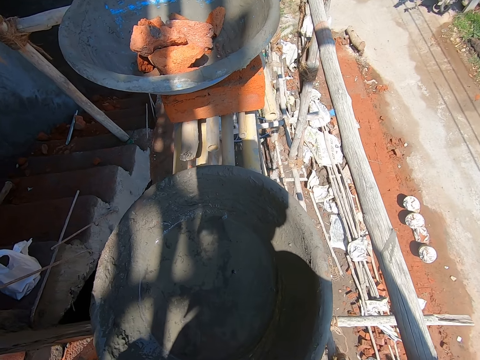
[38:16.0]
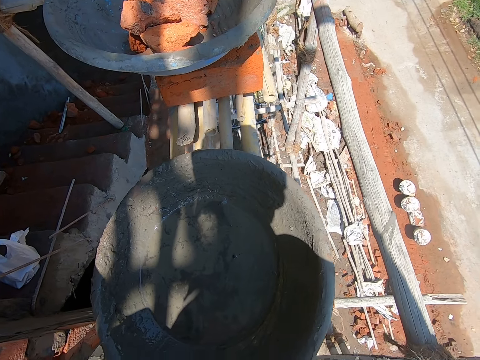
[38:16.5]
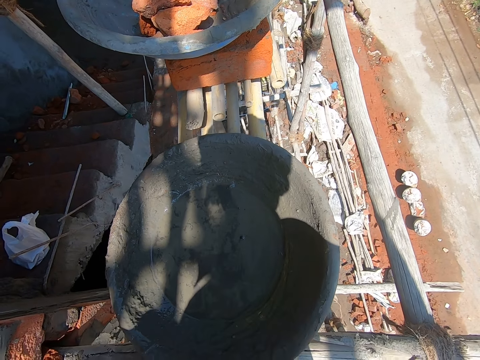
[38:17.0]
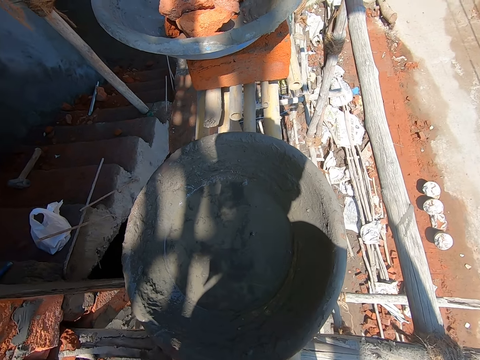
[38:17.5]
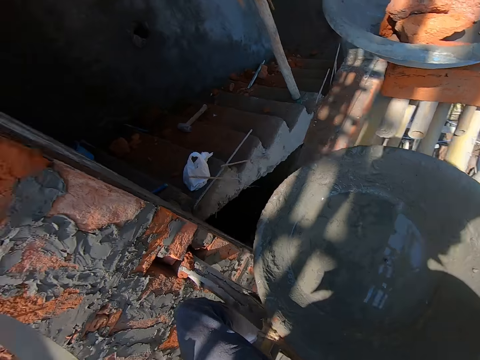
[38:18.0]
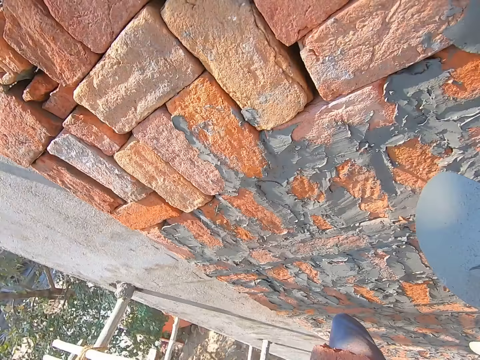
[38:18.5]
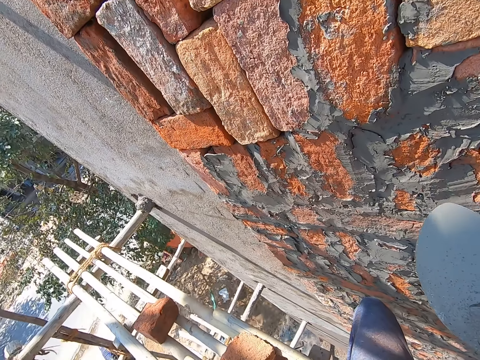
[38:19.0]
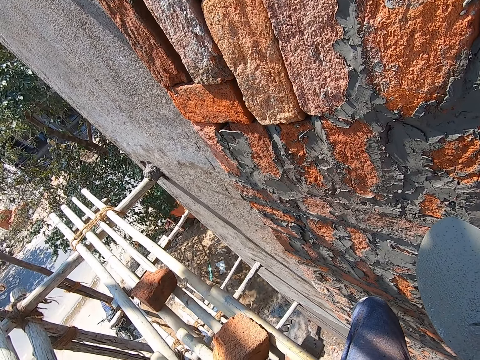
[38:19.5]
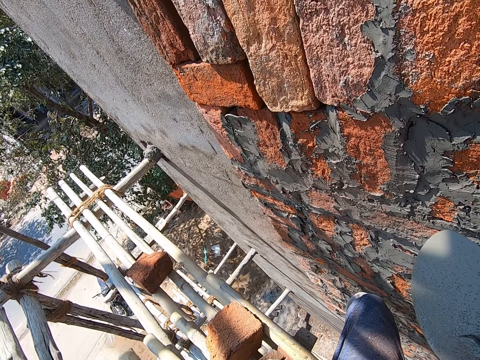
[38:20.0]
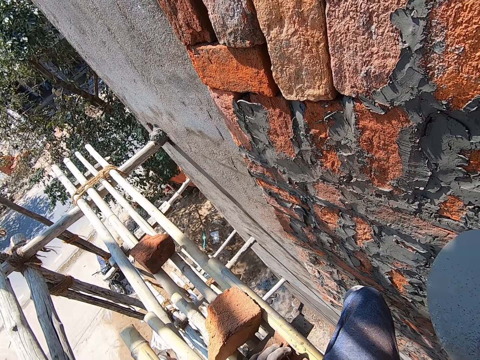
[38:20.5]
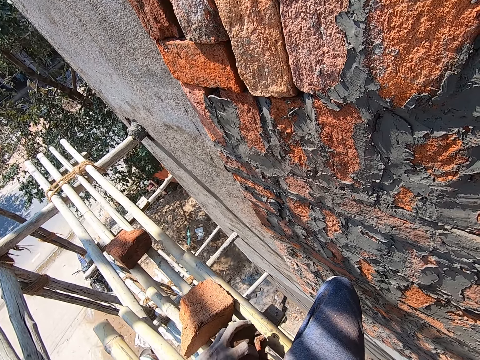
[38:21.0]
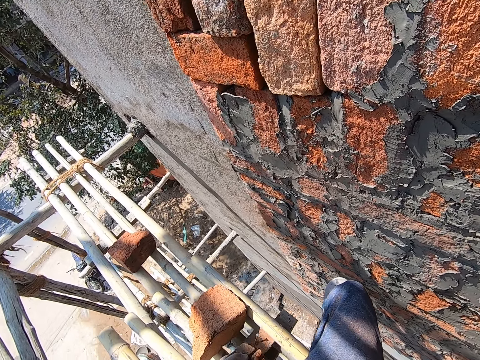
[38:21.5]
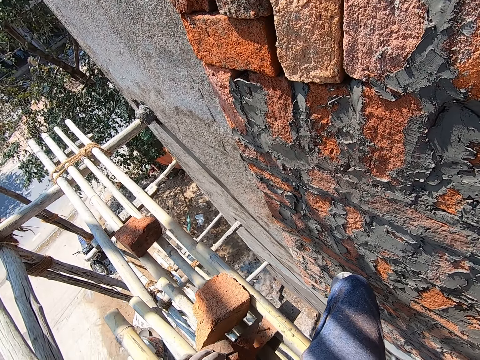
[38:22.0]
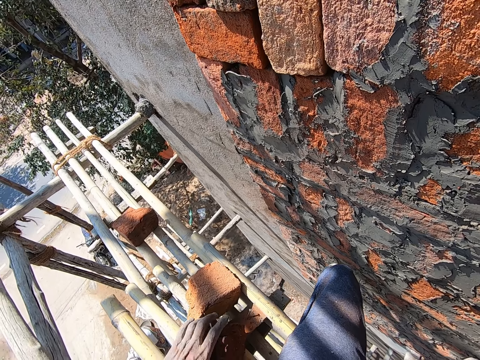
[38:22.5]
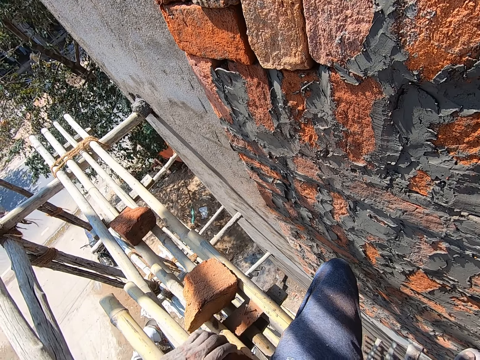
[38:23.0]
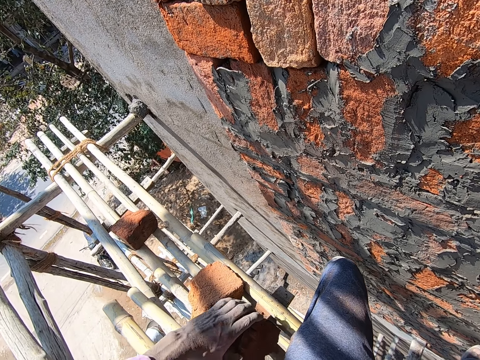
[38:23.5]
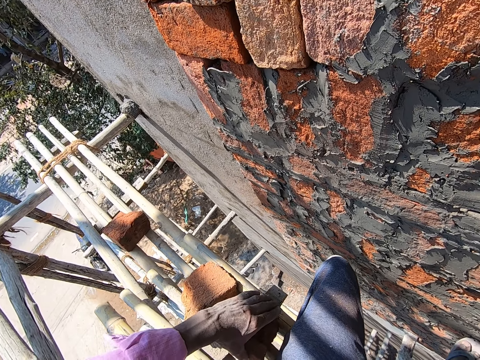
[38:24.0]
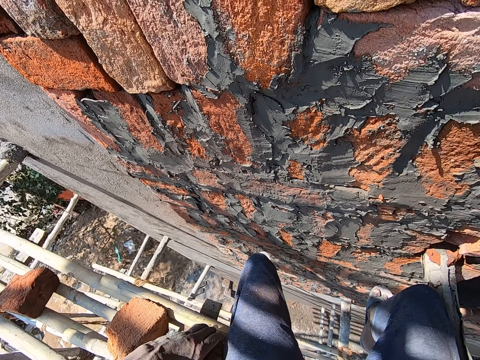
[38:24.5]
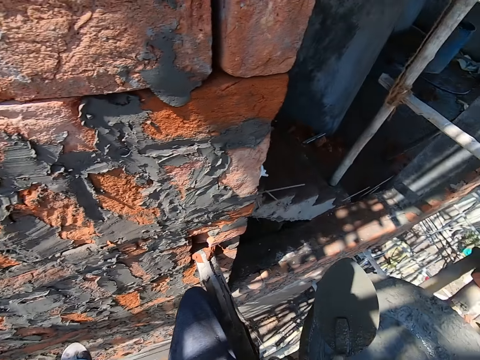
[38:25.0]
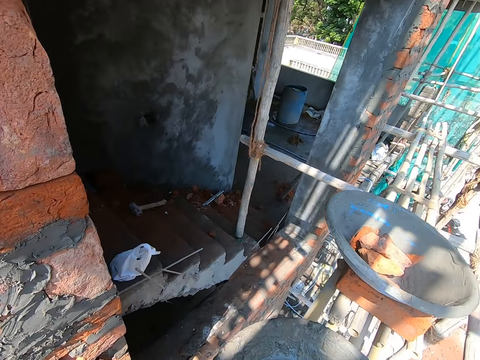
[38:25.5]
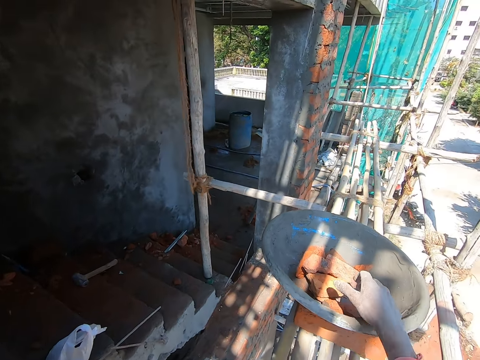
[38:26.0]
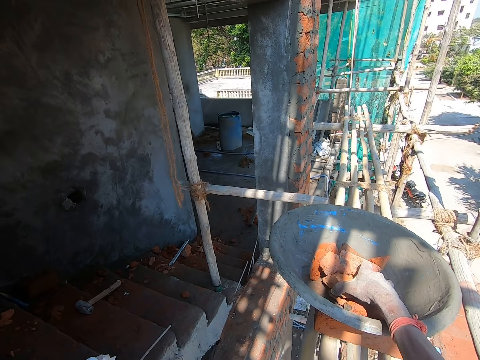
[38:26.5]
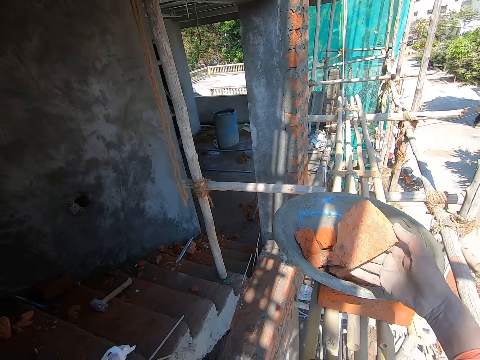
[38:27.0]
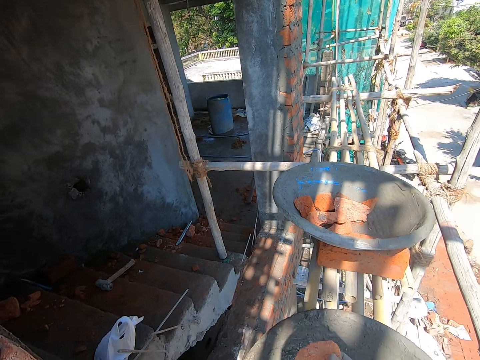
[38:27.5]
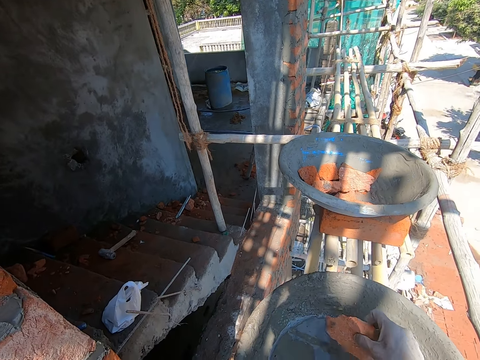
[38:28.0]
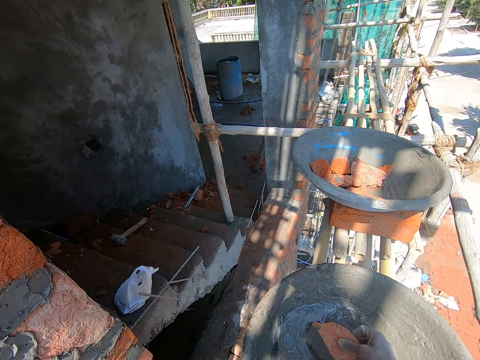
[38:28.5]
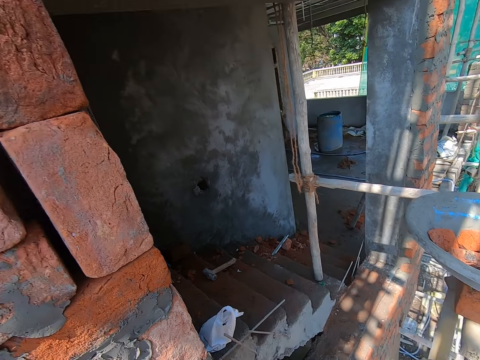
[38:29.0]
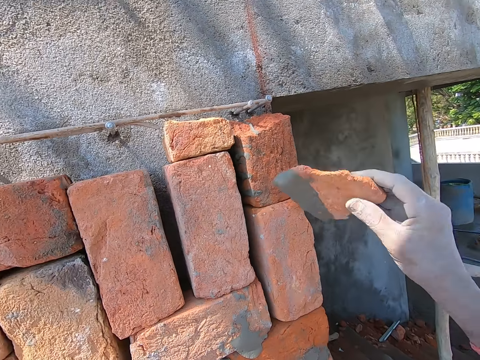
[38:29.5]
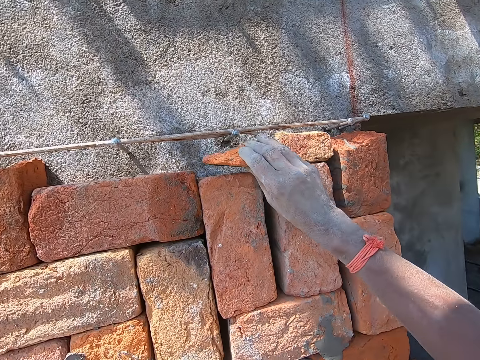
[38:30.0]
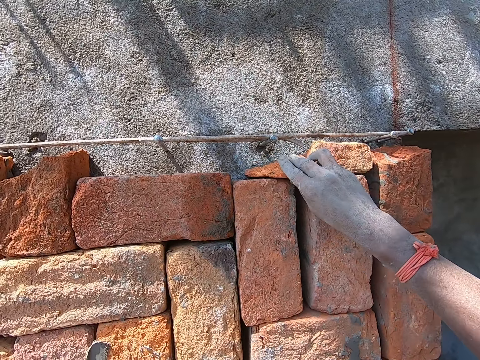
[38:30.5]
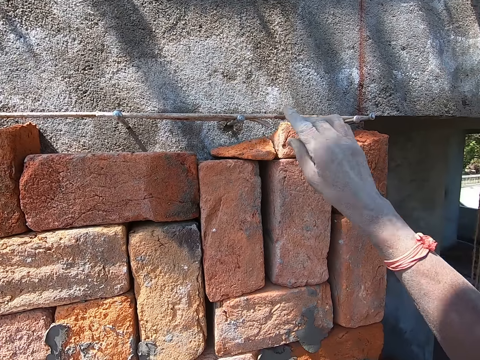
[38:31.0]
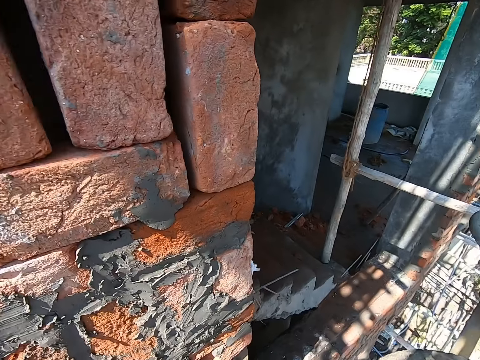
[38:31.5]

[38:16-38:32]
The camera wearer moves the brick on the wood. He drops the brick on the bamboo sticks with his left hand. He picks a brick from the pan on a brick with his right hand. He dips the brick in the cement in the pan on the brick with the pan in his right hand. He places the brick on a brick on the wall with his right hand.

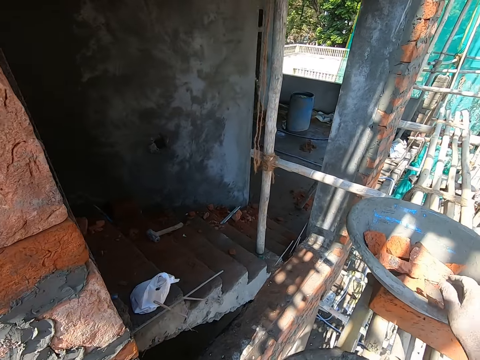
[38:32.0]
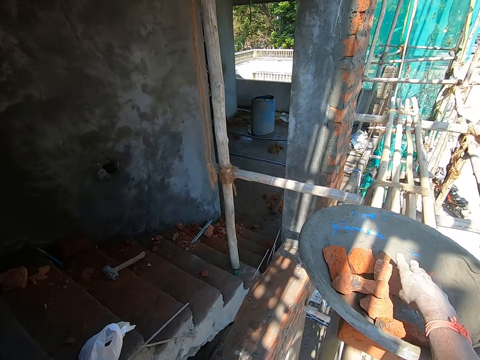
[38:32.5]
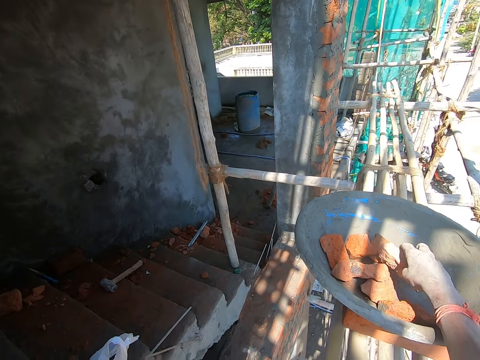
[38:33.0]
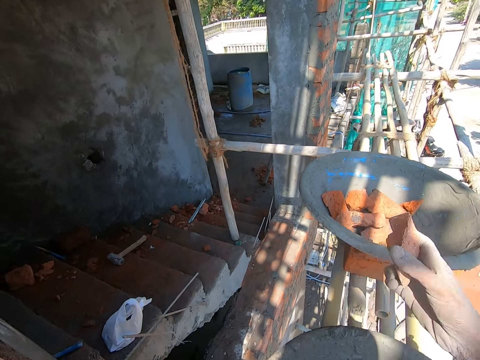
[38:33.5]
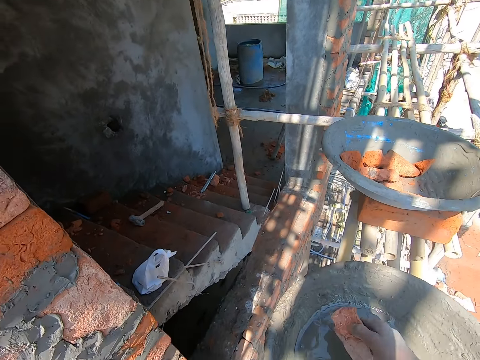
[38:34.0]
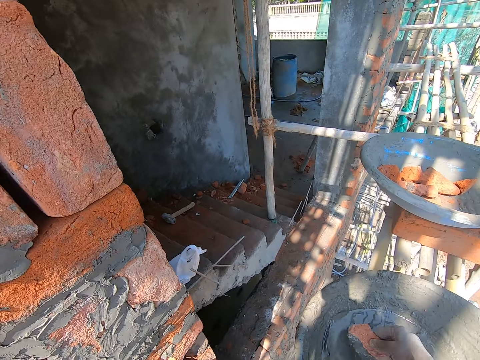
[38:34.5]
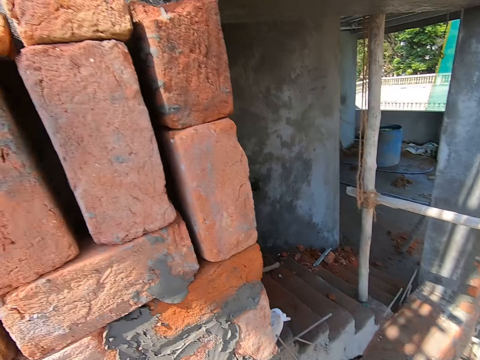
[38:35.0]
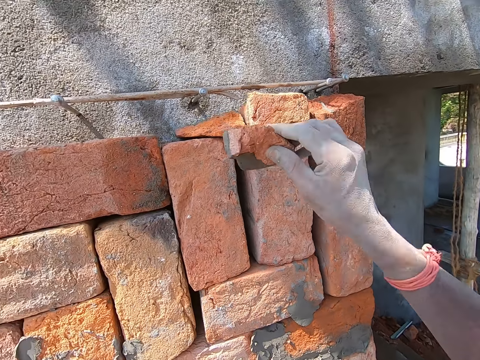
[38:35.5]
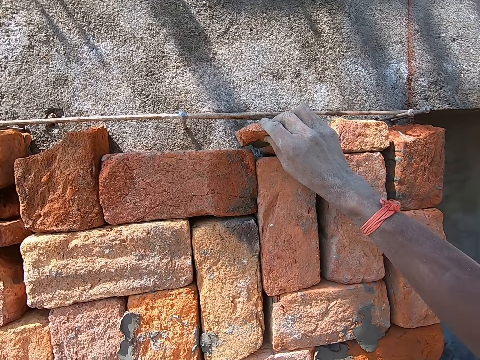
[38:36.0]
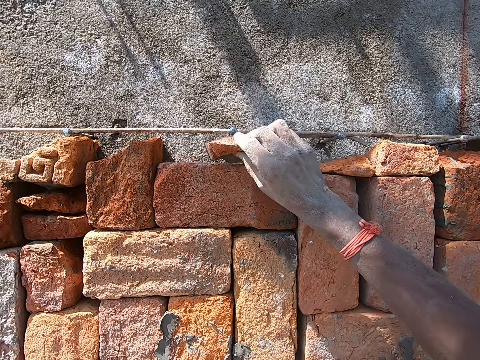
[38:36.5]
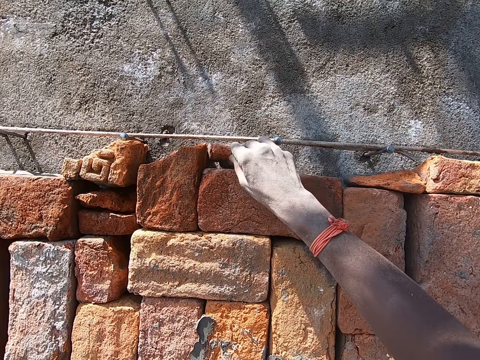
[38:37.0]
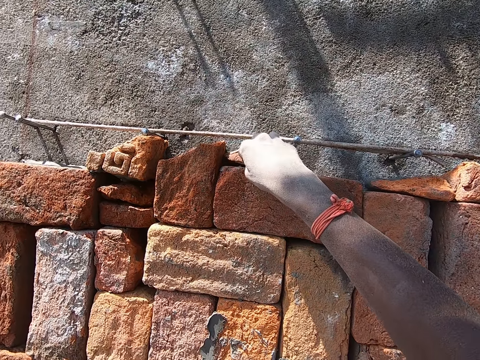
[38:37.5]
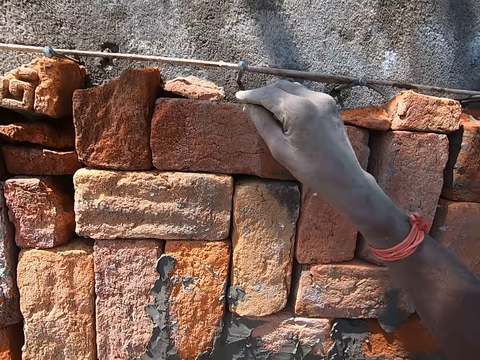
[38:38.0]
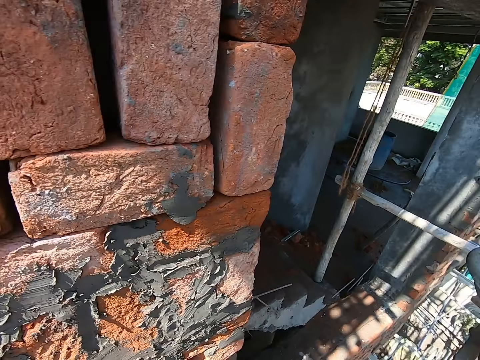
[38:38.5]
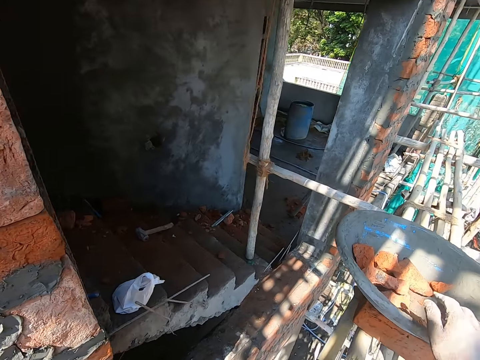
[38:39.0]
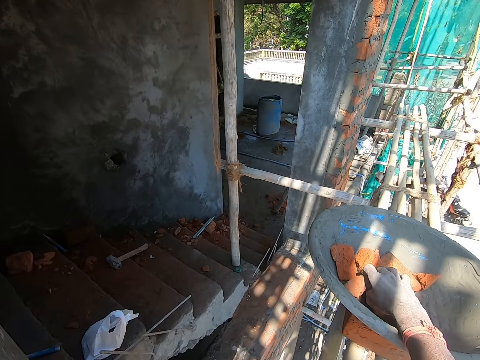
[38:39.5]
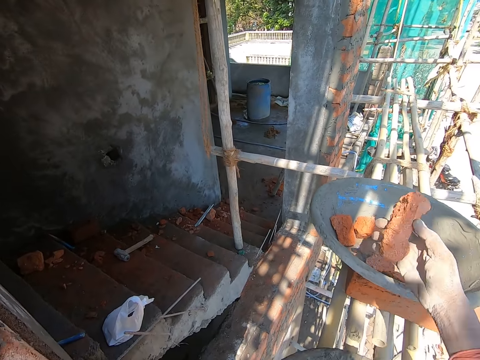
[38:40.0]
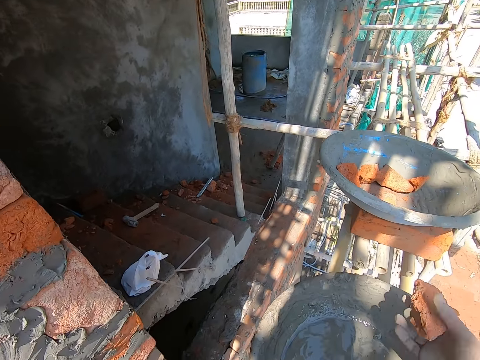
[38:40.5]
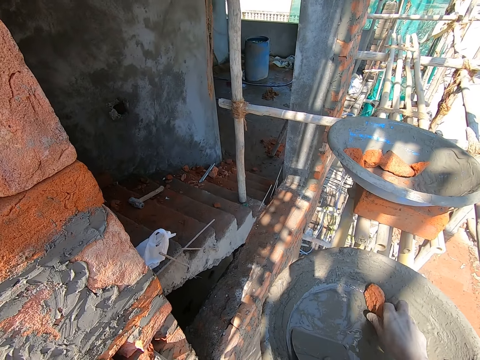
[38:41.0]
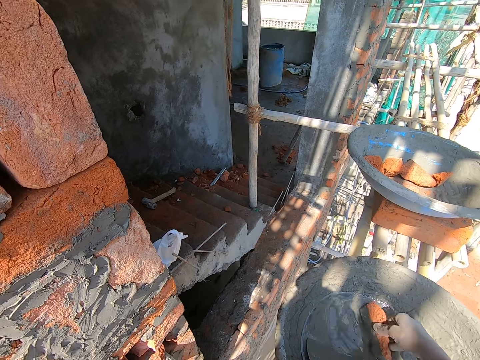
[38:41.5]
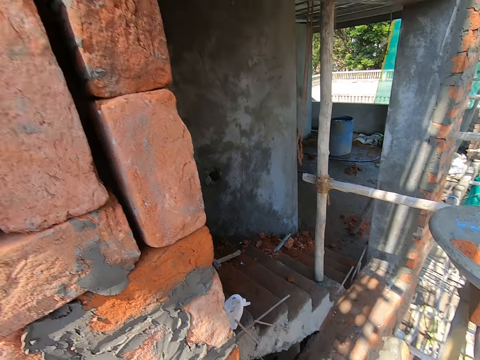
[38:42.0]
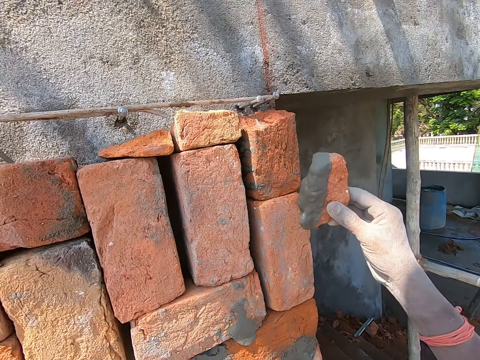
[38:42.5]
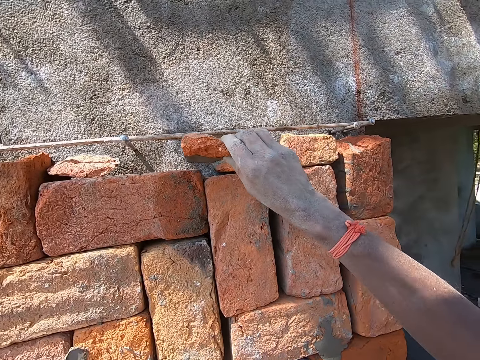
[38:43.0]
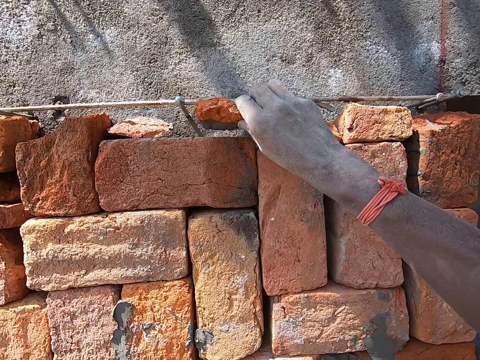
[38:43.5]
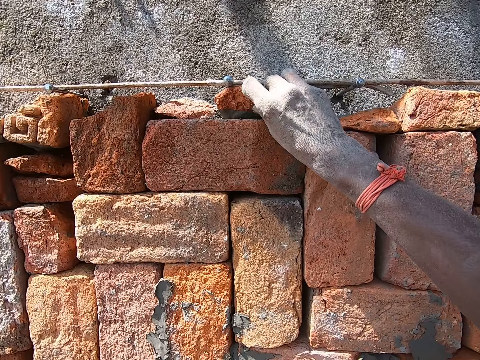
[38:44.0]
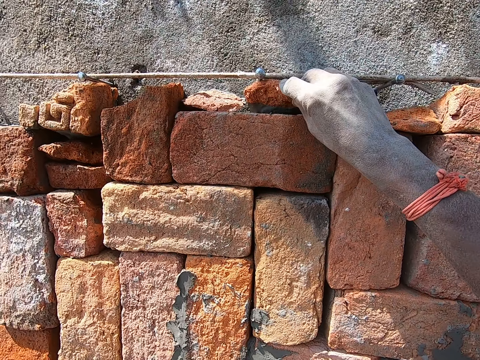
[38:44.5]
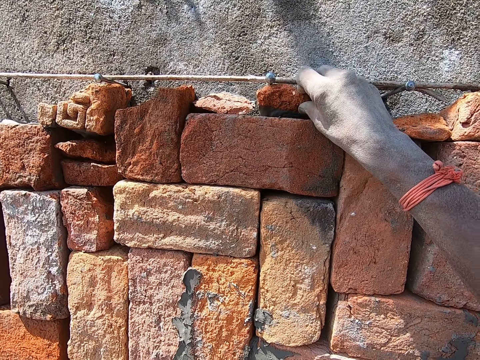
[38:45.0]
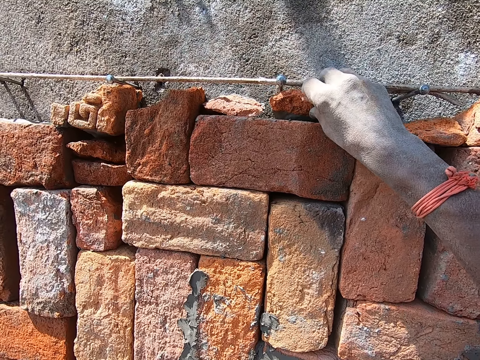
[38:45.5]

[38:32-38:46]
The camera wearer picks a brick from the pan on a brick with his right hand. He dips the brick in the cement in the pan on the brick with the pan in his right hand. He places the brick on a brick on the wall with his right hand. He picks a brick from the pan on a brick with his right hand. He dips the brick in the cement in the pan on the brick with the pan in his right hand. He places the brick on the brick on the wall with his right hand.
